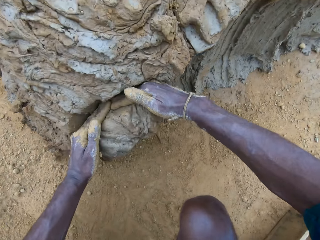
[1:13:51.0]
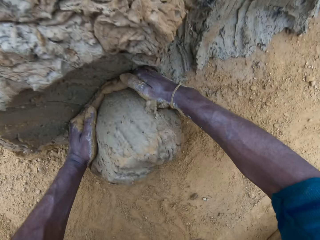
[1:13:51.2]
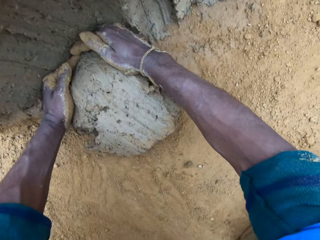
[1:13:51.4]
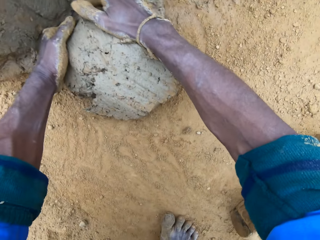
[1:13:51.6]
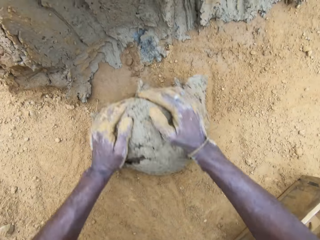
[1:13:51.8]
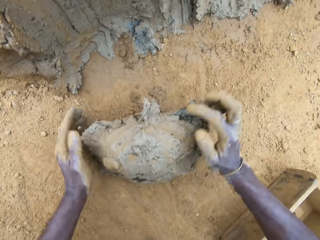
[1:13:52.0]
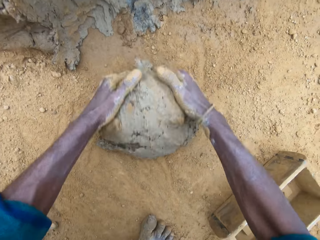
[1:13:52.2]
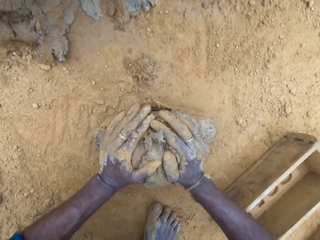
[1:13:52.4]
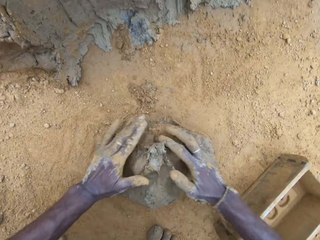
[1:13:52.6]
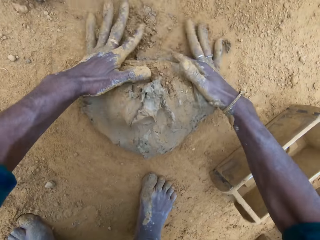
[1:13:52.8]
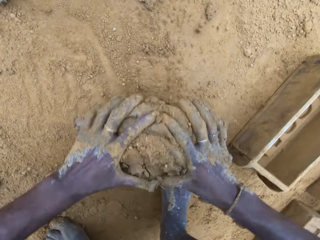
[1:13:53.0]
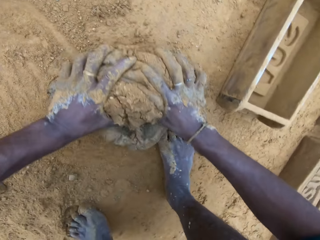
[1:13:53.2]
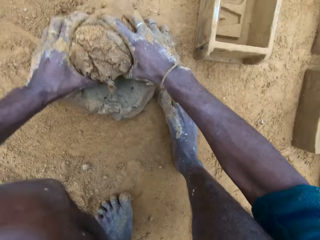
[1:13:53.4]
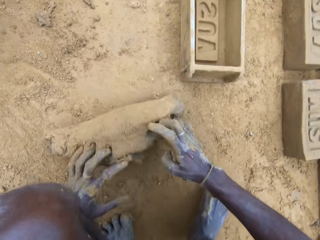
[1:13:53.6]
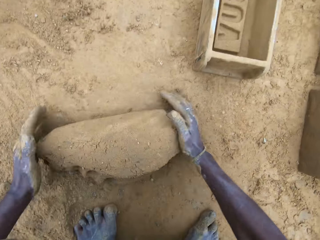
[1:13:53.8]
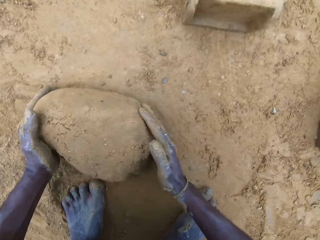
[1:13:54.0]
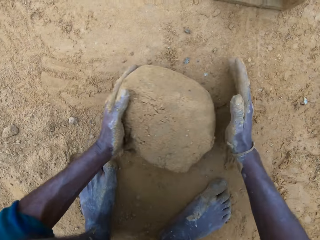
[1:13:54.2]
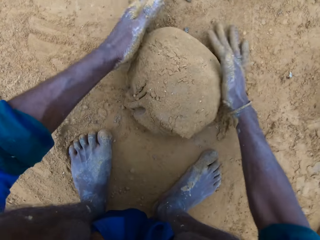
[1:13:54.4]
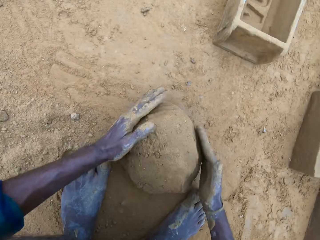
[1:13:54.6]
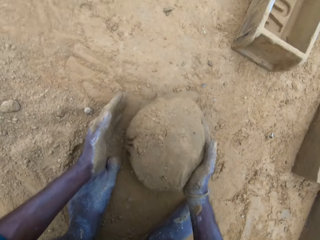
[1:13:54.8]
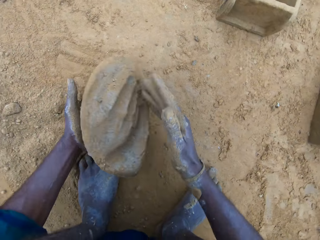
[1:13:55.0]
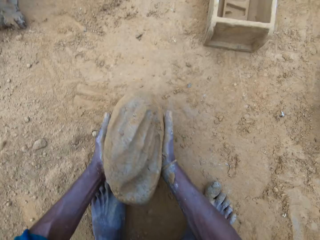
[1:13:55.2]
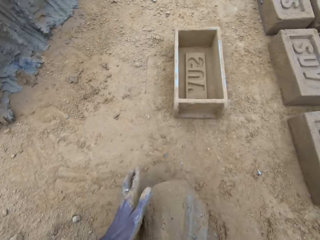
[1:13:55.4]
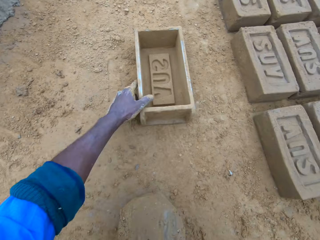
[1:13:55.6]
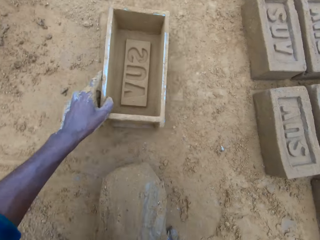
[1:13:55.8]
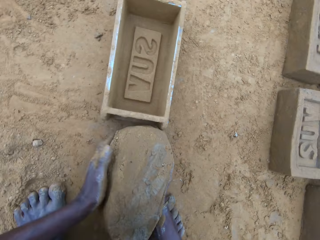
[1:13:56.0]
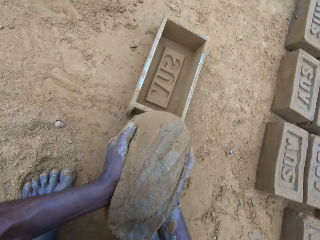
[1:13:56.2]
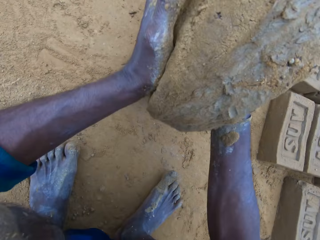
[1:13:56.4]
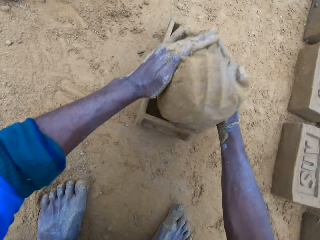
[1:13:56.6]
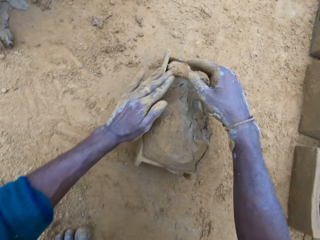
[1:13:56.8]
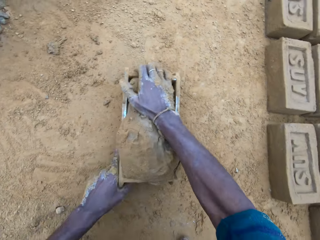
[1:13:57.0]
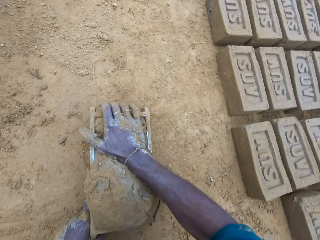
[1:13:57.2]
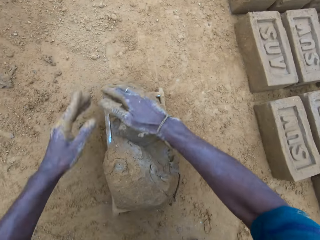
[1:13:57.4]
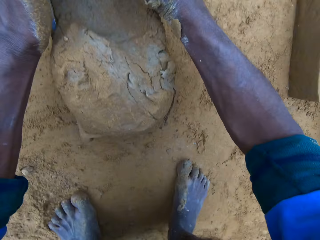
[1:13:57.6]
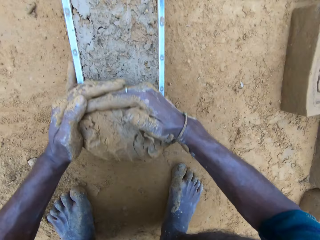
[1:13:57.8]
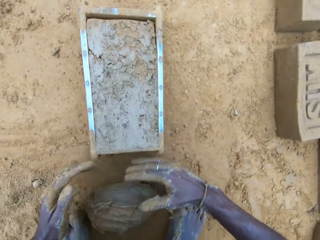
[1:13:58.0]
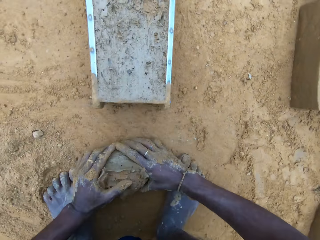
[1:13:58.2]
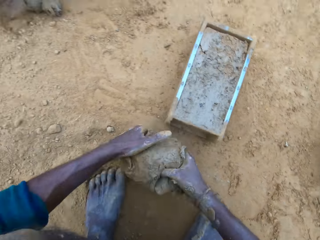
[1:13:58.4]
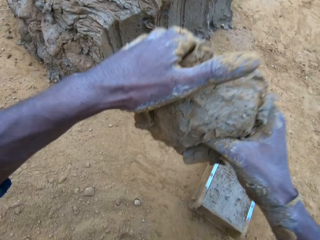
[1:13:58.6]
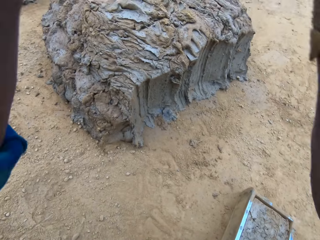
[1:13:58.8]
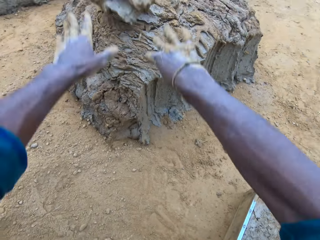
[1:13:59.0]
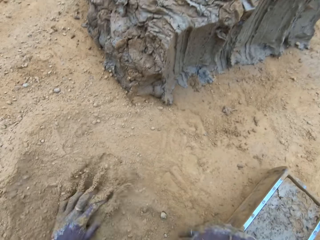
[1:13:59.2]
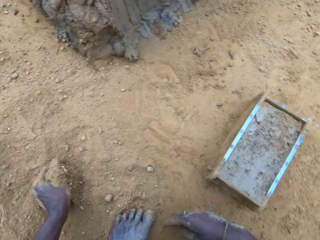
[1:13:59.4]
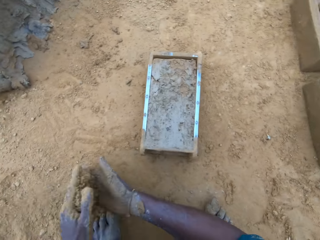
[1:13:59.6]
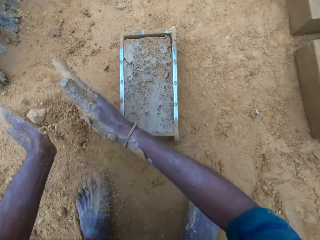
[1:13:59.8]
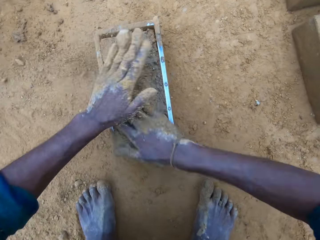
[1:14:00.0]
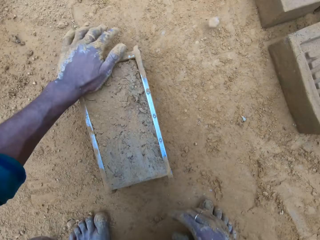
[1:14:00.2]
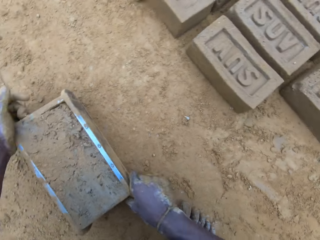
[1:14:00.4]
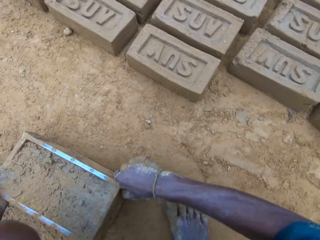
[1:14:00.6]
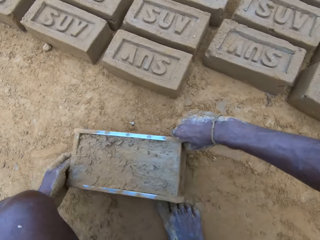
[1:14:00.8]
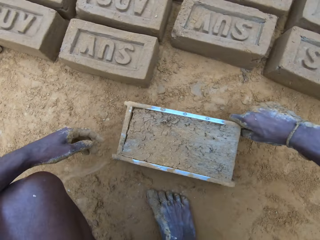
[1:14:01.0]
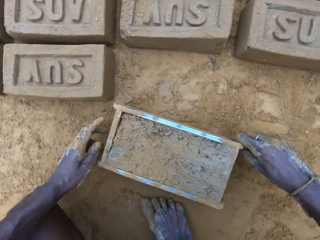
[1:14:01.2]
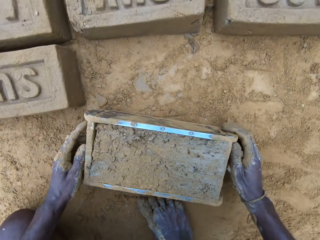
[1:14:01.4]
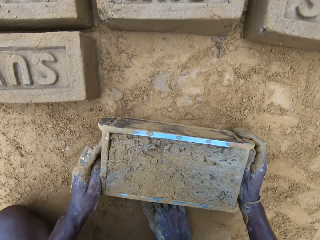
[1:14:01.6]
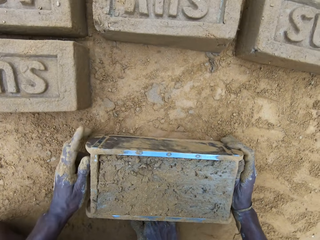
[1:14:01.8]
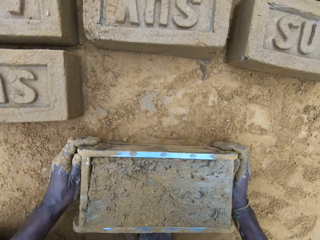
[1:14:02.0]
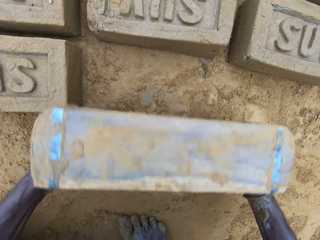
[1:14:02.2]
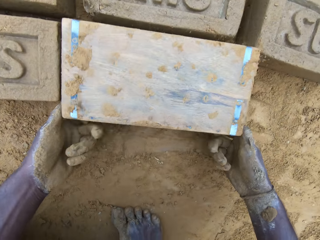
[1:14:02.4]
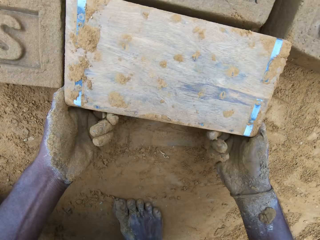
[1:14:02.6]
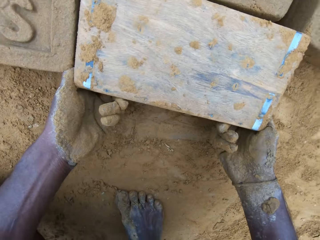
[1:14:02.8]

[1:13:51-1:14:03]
The camera wearer takes out part of the clay mix on the ground. He rolls the clay mix on the ground. He gives form to the clay. He carries the clay mix from the ground. He moves the brick mold or brick maker on the ground. He picks up the brick maker, puts the brick maker down and drops the clay mix in the brick mold. He levels up the brick mold with the clay mix with his hands. He shakes the brick maker and removes some clay. He carries the clay mix from the ground. He holds the clay. He drops the clay mix in his hands on the clay mix on the ground. He throws the clay. He pours sand on the clay mix in the brick mold. He applies soil in the hands. He touches the clay. He moves the brick mold on the ground. He puts the brick maker down. He removes the brick mold from the molded brick. He turns the brick maker.

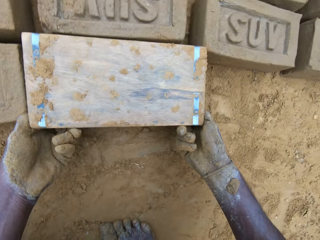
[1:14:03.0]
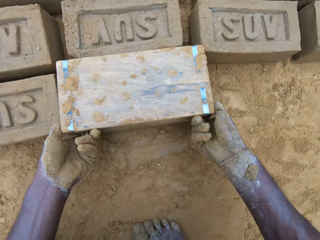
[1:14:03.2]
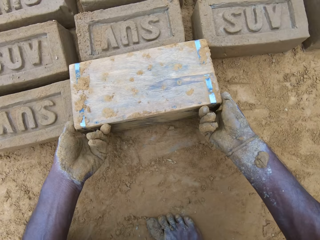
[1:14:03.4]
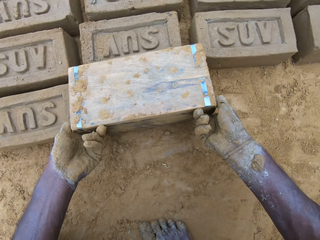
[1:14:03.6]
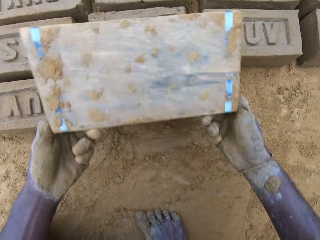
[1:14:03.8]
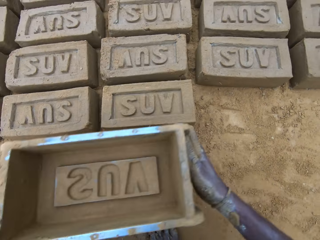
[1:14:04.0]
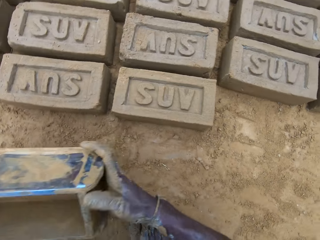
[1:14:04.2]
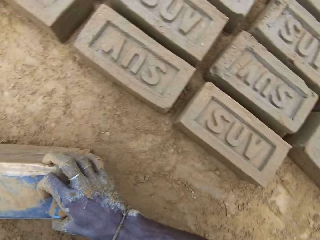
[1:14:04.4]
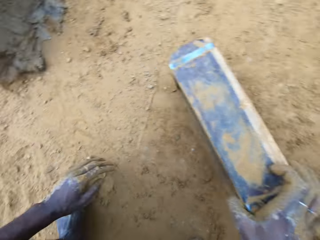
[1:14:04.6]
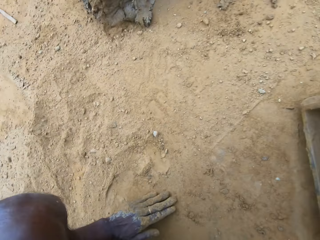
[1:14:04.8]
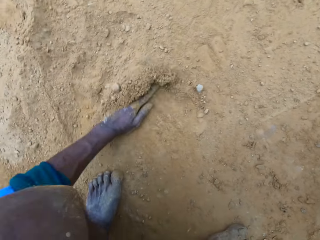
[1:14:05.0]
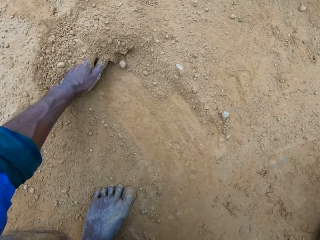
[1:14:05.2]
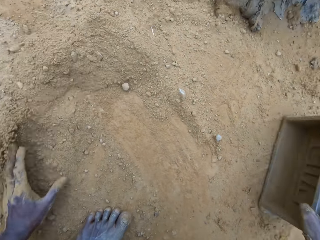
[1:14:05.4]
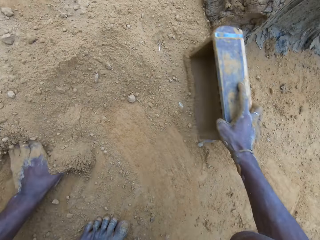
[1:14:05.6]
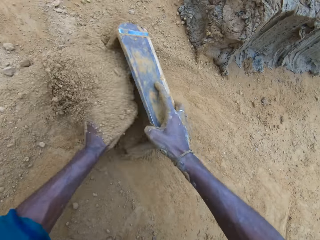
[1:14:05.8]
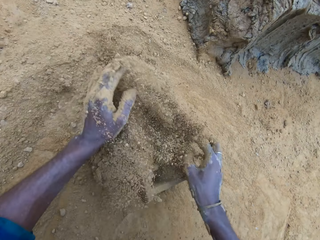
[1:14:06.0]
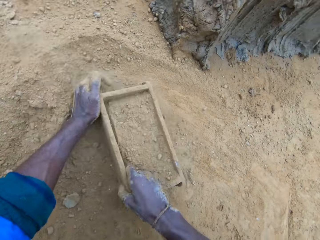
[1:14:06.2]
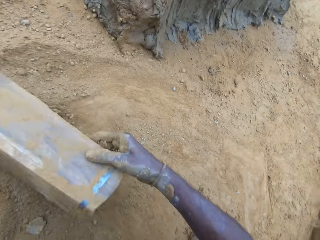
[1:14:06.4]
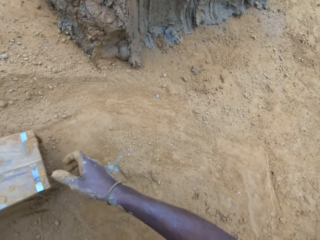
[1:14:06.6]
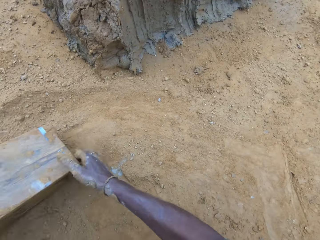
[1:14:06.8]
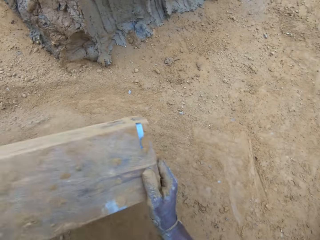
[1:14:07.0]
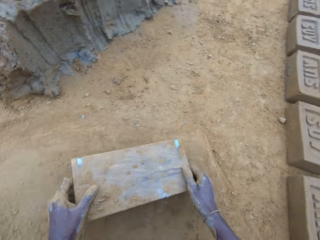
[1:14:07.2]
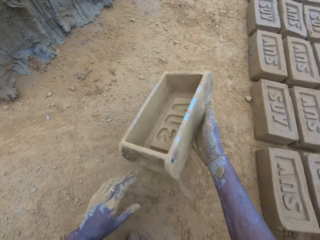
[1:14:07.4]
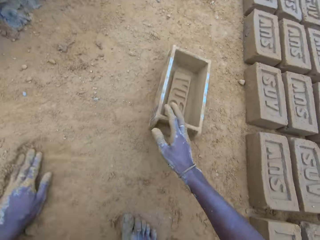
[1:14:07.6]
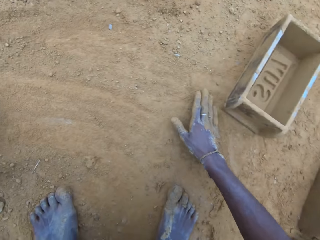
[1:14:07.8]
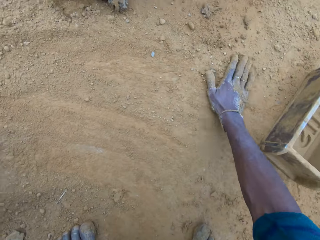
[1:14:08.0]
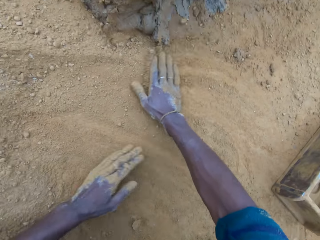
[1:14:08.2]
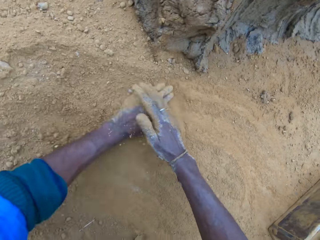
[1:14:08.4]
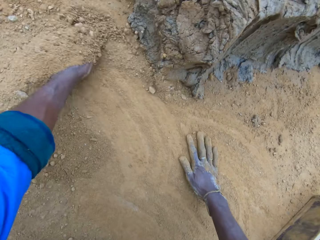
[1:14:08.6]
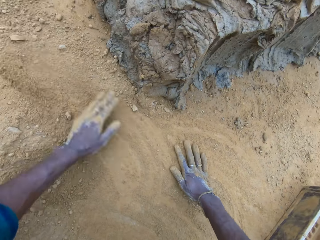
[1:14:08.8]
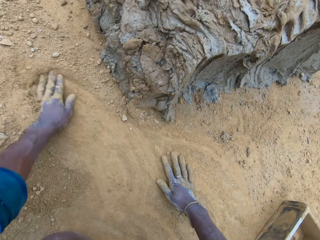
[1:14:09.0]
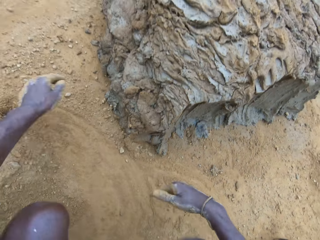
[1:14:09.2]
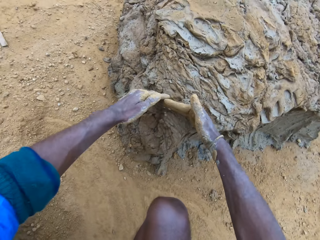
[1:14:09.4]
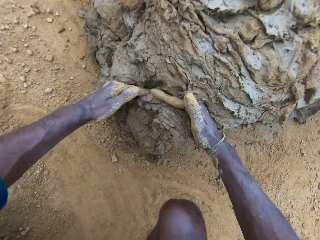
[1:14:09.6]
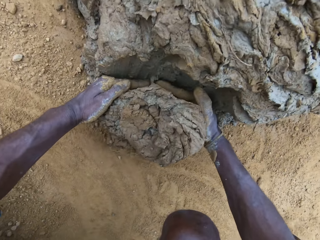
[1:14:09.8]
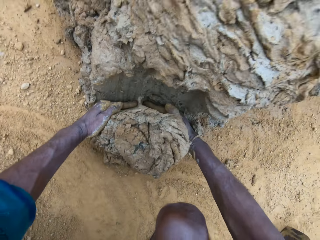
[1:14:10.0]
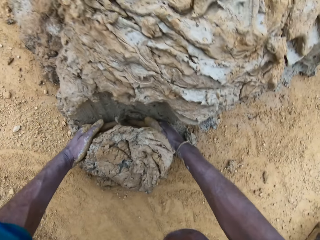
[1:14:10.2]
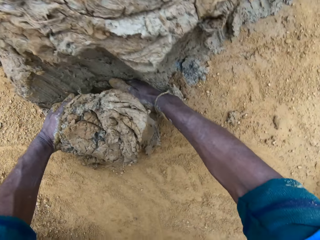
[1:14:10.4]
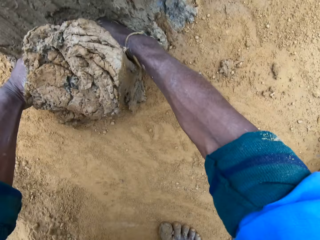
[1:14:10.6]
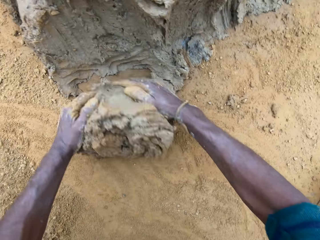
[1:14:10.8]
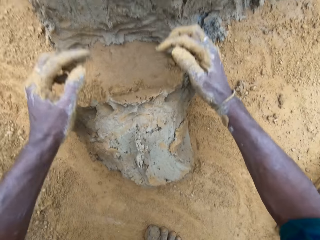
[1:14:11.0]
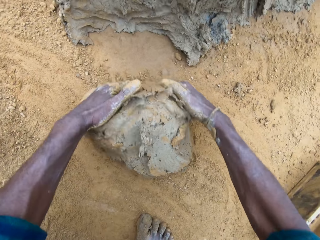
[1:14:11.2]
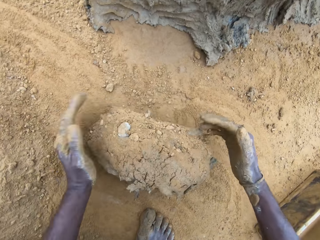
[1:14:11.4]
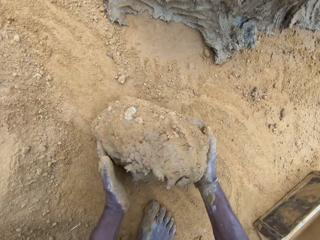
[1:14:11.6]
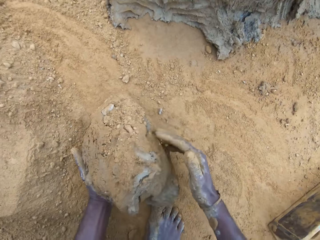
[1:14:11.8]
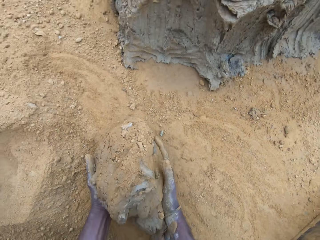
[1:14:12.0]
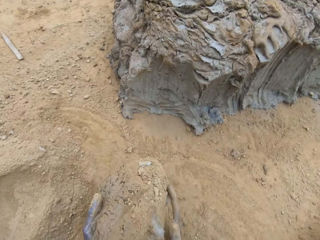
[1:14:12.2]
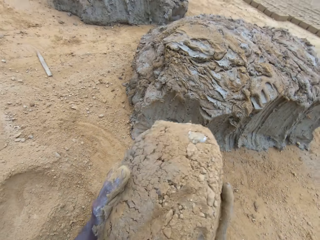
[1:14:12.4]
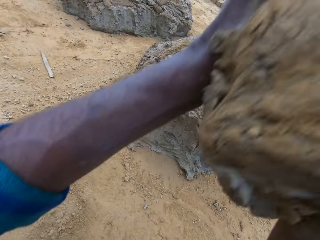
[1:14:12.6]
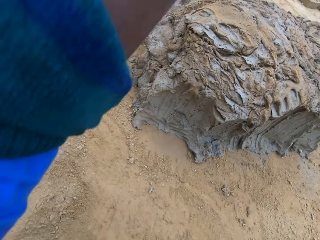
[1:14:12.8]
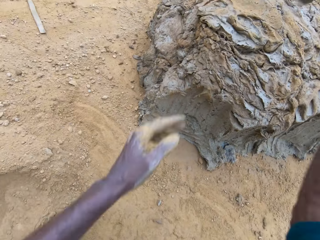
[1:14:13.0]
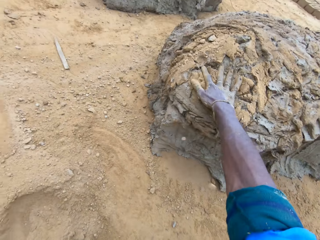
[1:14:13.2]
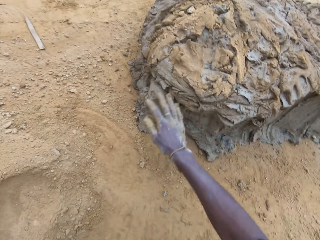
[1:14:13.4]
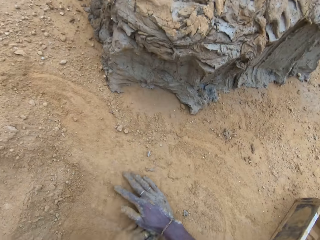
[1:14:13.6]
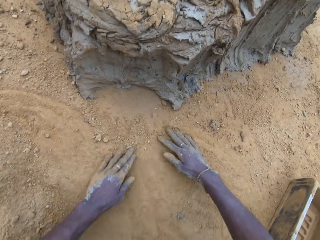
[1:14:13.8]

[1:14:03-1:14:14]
The camera wearer removes clay from the brick maker or brick mold. He lifts the brick maker. He drops the brick mold on the ground. He swipes his left hand on the ground. He spreads soil. He pours sand into the brick mold. He pours out sand from the brick mold. He drops the brick mold on the ground. He swipes his hands on the ground. He spreads soil. He takes out part of the clay mix on the ground. He rolls the clay mix on the ground. He carries the clay mix from the ground. He gives form to the clay. He drops the clay mix in his hands on the clay mix on the ground. He throws the clay.
